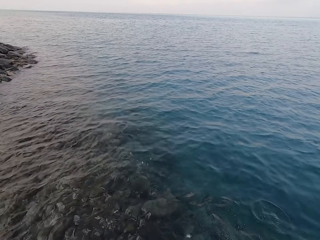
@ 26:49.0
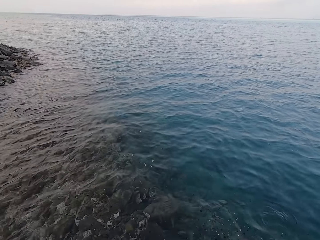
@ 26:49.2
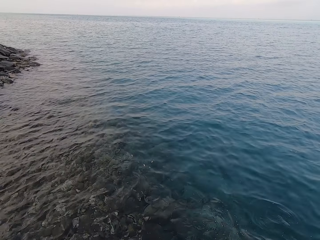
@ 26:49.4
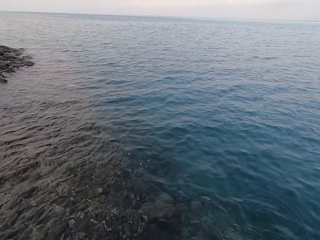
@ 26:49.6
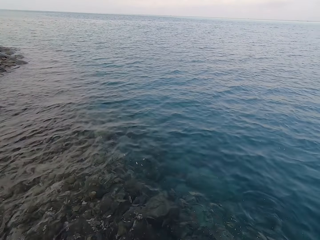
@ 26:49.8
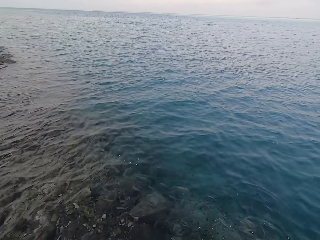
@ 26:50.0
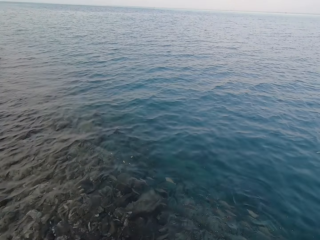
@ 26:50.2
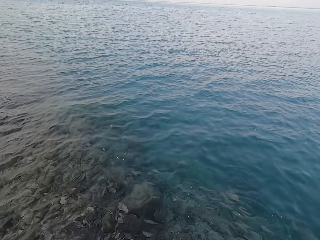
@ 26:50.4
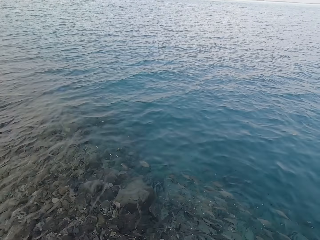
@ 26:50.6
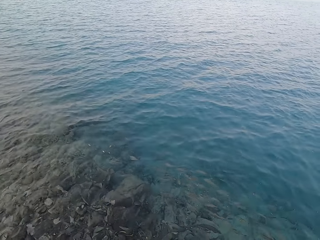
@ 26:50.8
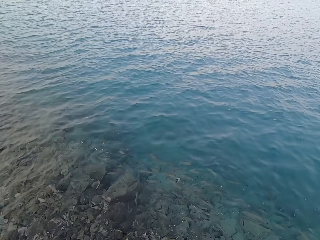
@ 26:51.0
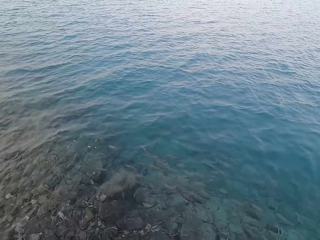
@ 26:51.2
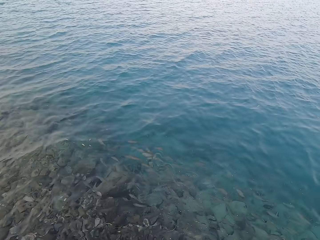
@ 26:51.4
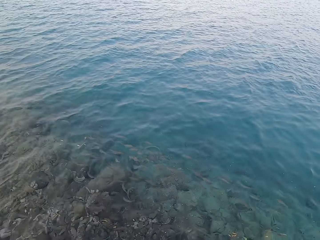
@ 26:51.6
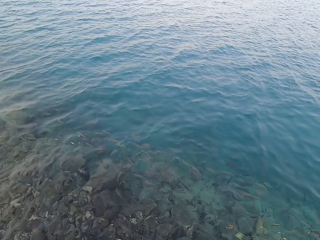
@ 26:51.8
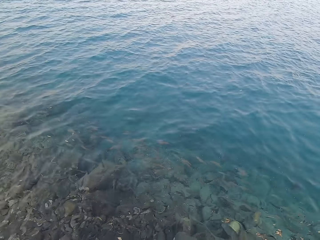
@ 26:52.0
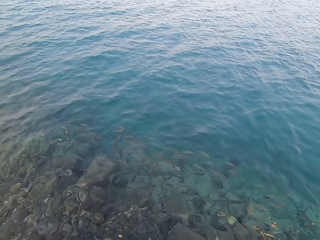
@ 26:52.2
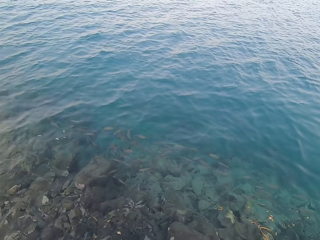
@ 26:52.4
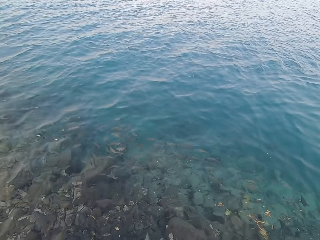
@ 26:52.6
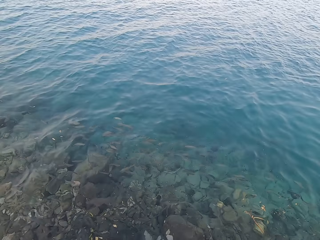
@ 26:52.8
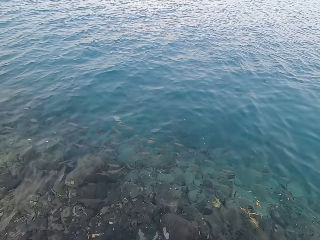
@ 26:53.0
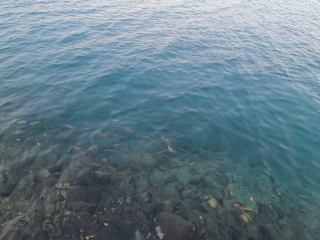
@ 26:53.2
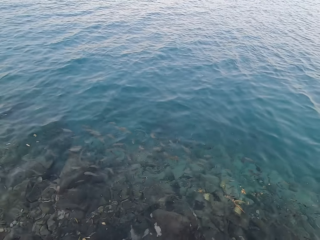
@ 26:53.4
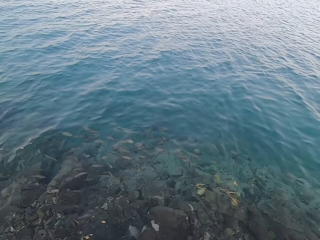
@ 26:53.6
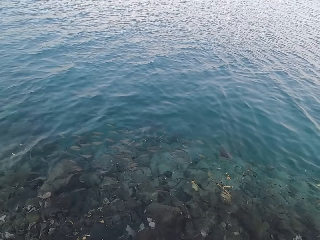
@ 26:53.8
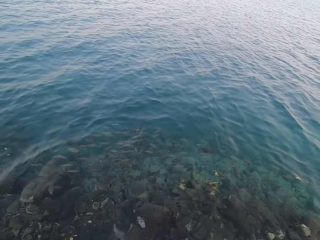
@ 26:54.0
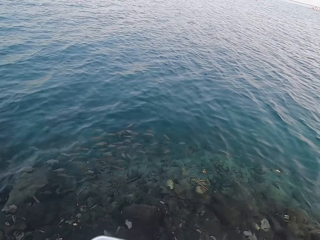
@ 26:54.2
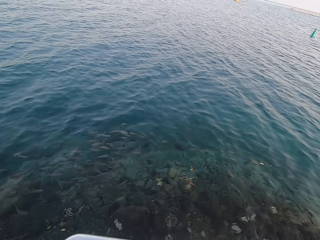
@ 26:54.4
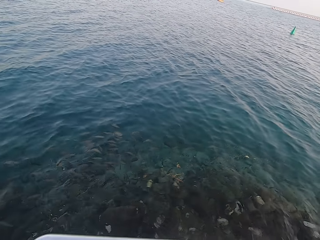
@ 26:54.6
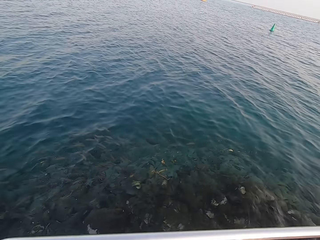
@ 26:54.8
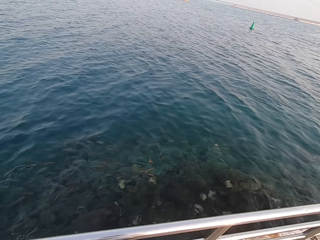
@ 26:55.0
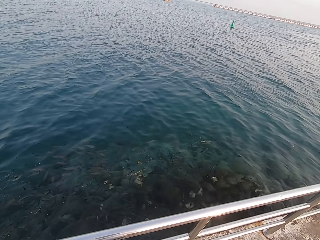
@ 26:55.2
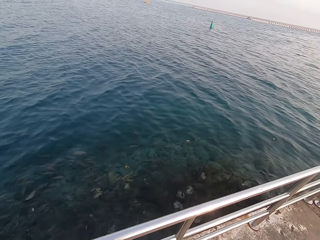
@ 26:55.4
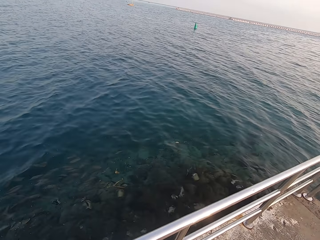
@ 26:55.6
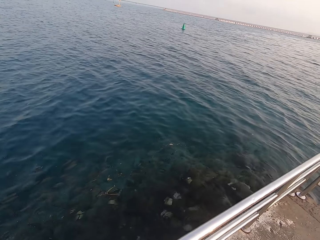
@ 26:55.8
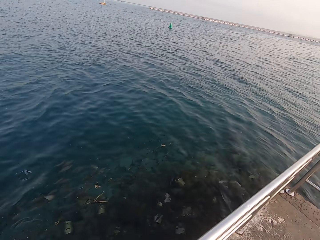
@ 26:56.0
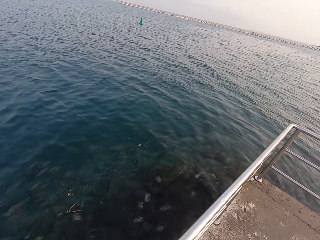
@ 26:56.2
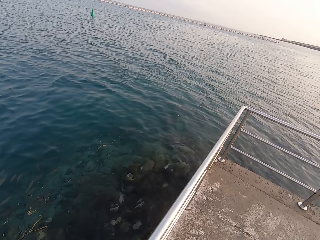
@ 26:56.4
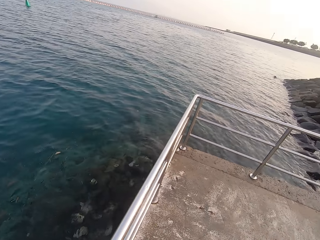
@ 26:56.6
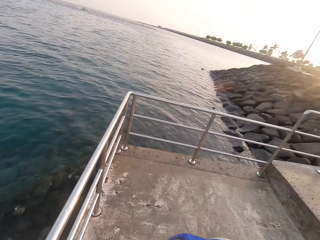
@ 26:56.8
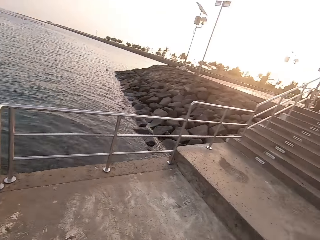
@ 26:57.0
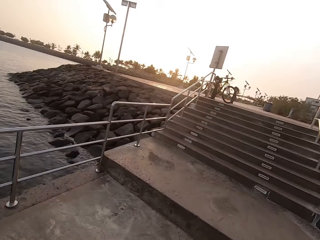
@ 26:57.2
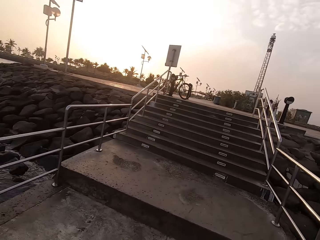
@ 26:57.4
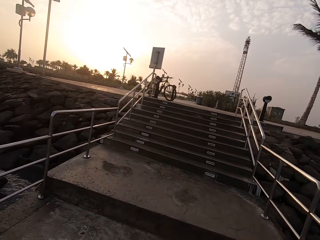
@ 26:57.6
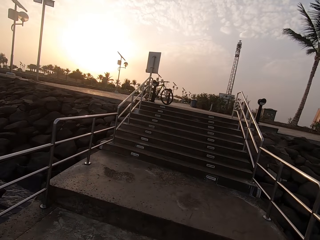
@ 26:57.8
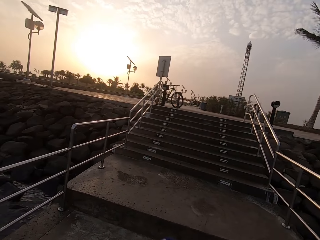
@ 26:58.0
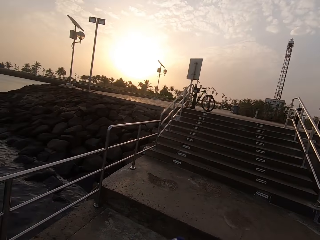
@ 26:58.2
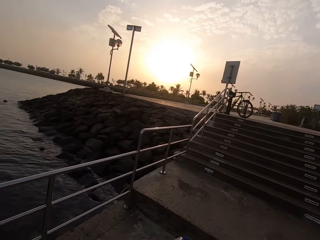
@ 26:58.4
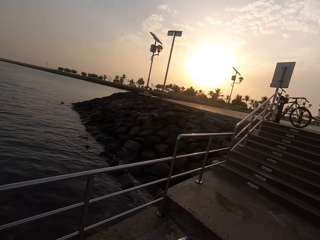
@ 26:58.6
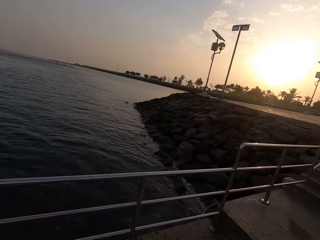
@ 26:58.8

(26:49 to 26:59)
The camera wearer turns around.

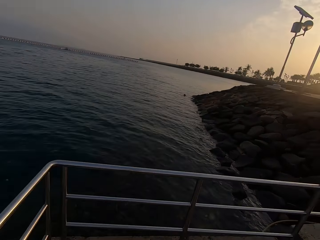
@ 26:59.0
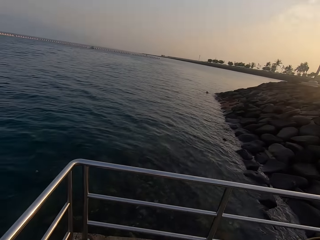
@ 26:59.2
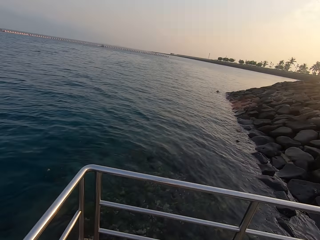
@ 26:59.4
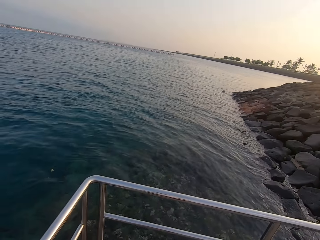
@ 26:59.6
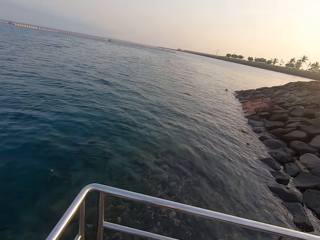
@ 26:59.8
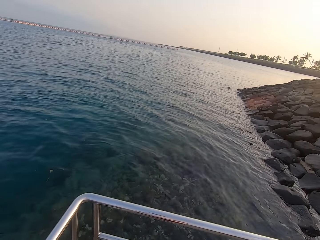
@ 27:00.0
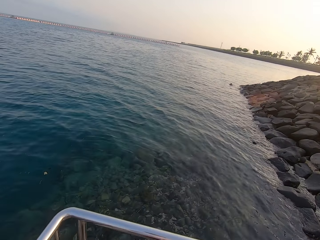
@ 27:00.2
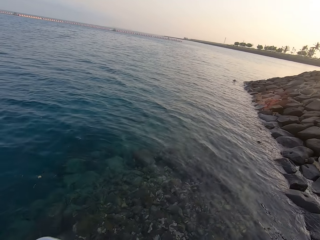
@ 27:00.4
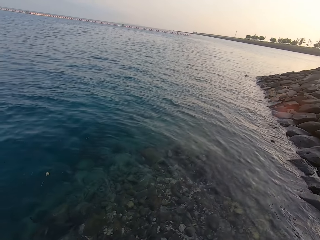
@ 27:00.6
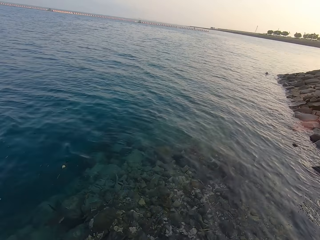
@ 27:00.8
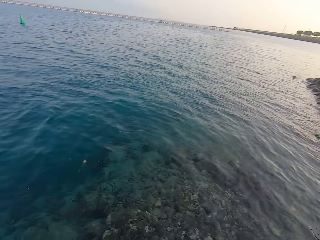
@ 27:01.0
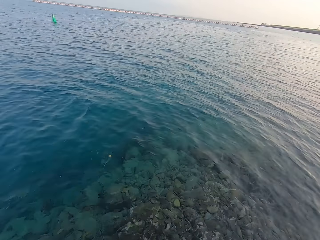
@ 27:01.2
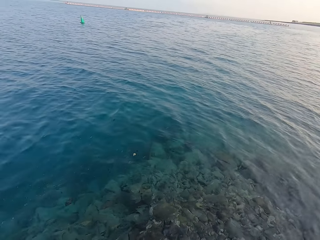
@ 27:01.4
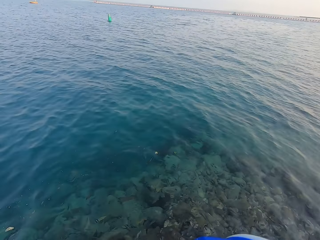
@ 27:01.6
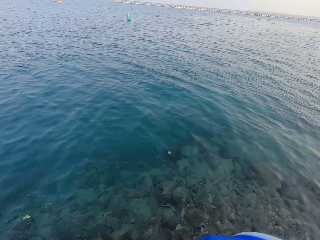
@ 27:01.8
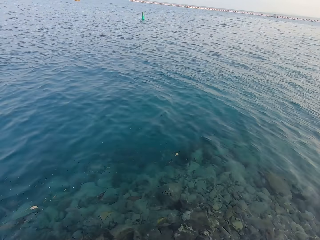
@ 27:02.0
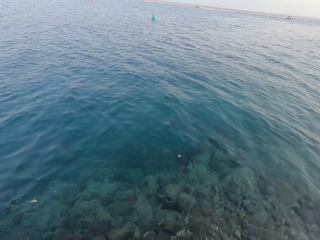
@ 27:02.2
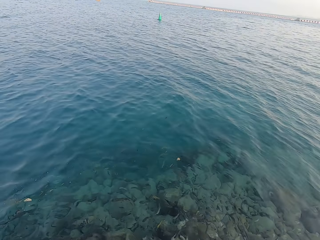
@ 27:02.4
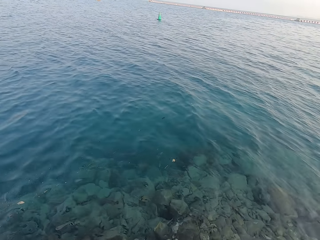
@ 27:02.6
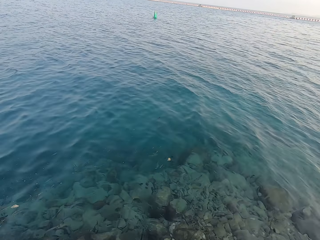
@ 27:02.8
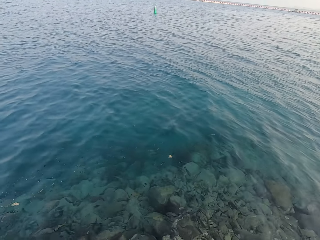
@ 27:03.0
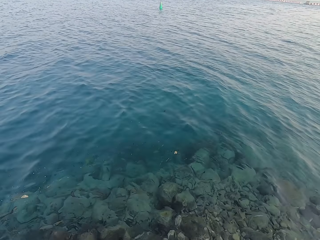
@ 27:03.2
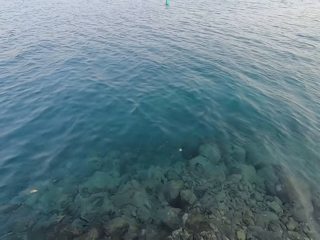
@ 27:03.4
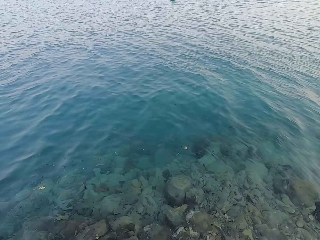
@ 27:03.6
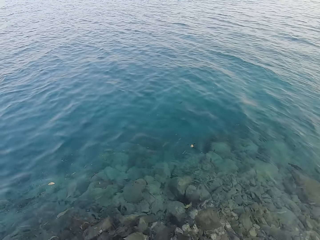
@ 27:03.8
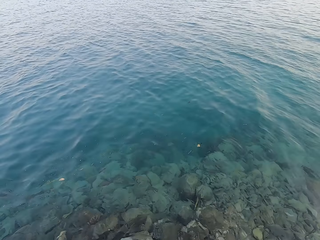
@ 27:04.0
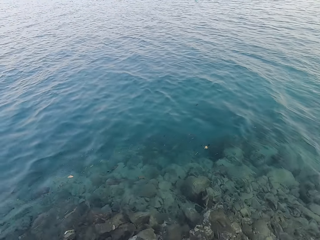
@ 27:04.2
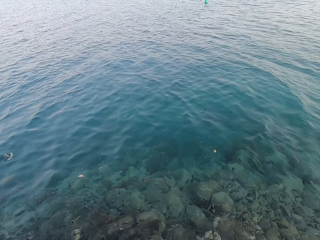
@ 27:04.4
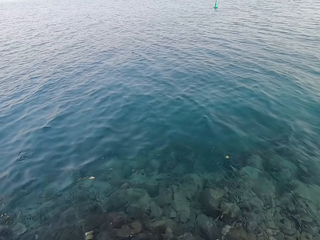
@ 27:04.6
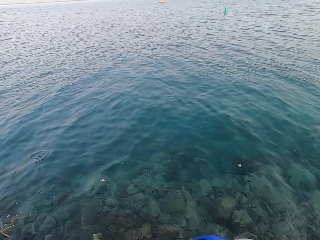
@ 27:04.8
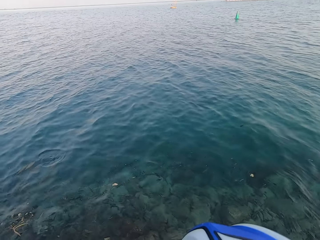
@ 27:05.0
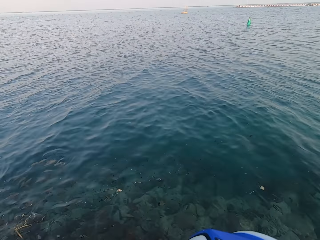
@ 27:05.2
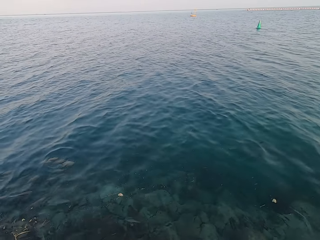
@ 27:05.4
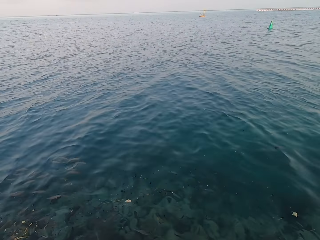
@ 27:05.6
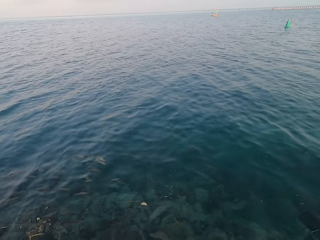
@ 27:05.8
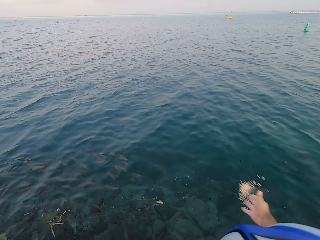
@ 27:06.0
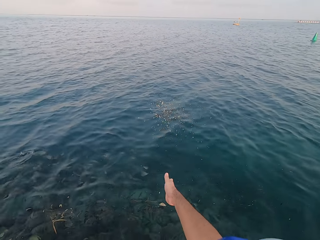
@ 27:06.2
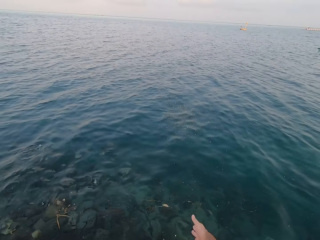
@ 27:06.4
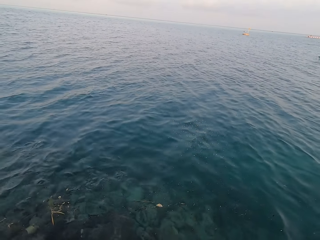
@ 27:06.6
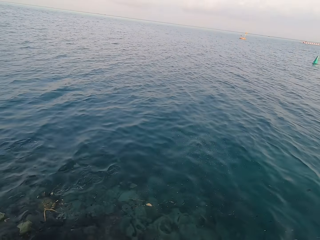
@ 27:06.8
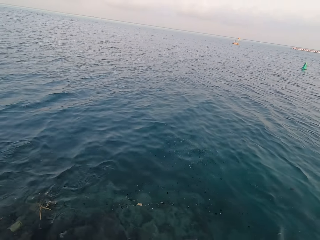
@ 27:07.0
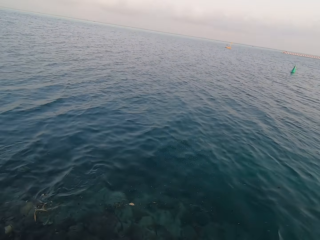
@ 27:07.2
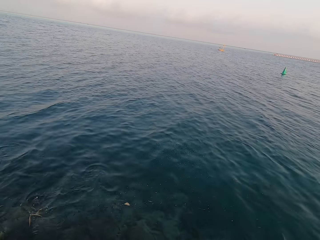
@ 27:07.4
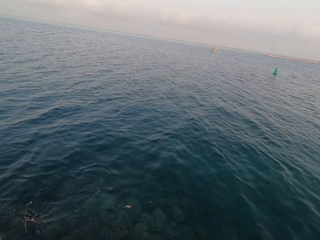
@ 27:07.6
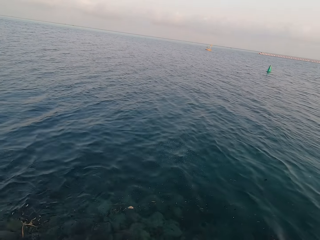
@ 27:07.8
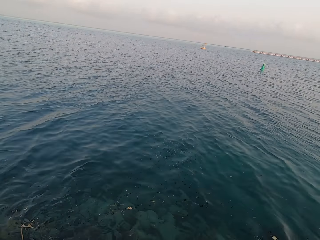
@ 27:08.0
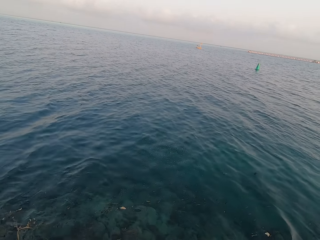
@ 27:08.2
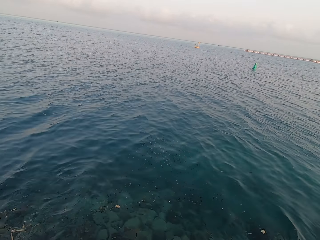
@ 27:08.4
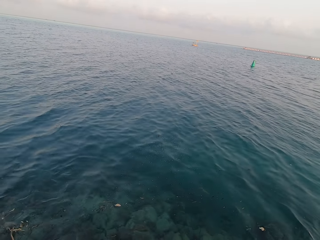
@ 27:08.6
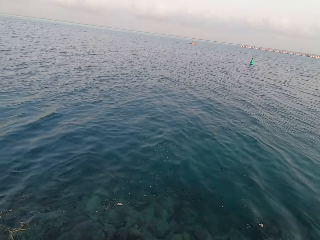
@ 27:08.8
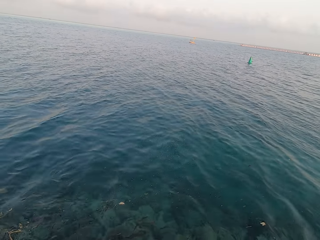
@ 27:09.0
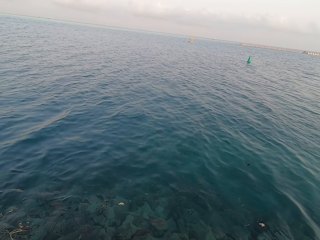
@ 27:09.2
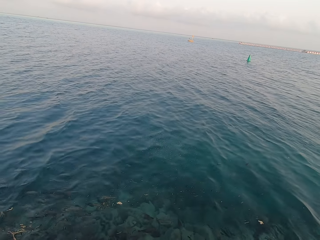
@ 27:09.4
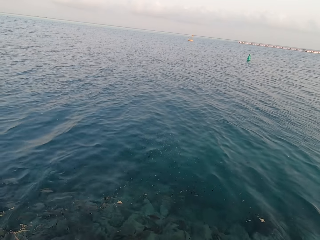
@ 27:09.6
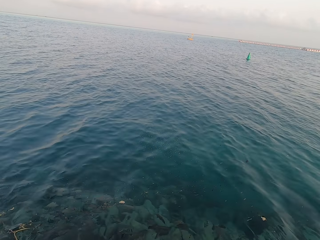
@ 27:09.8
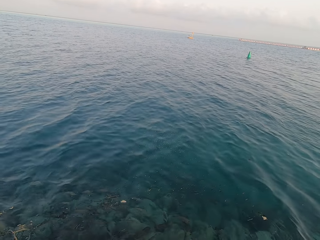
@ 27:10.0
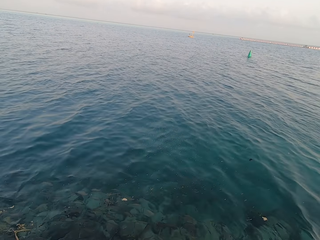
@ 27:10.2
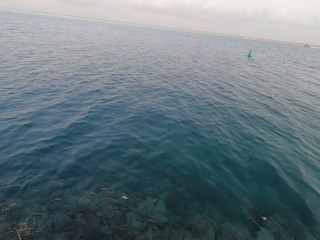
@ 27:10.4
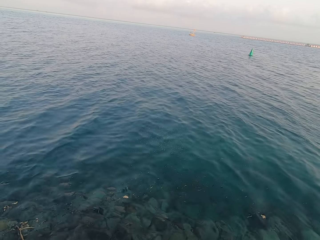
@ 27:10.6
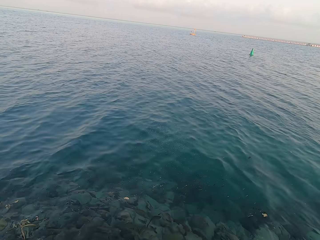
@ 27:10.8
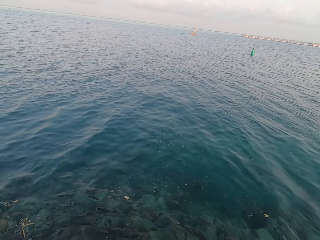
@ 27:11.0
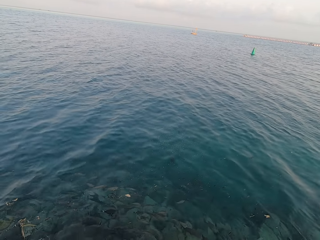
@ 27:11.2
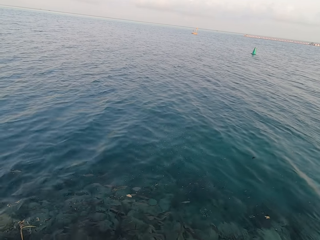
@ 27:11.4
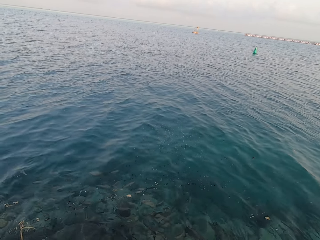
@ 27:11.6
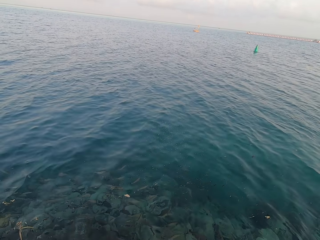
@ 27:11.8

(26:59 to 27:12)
The camera wearer looks around the beach. They walk around. They throw fish food in the water.
